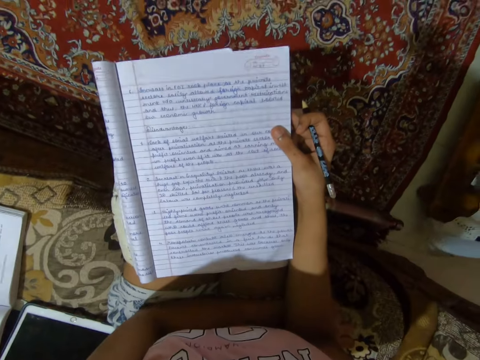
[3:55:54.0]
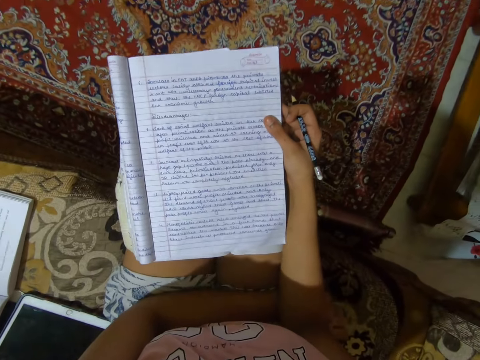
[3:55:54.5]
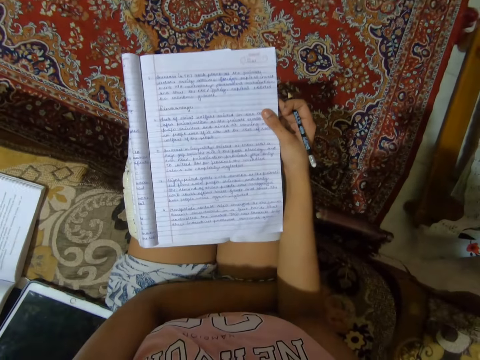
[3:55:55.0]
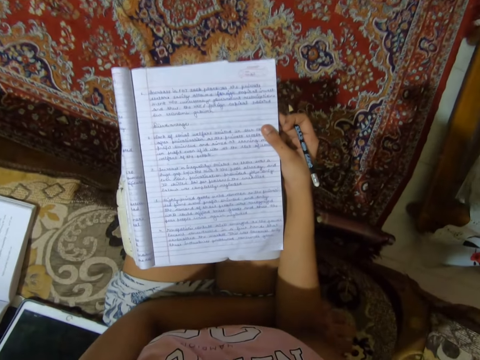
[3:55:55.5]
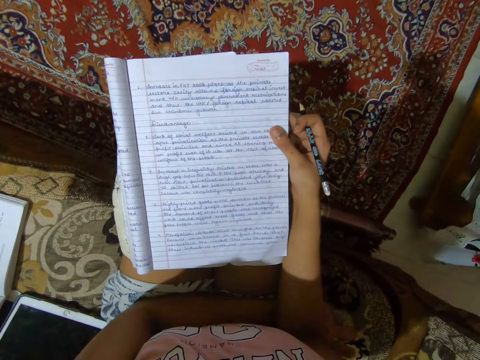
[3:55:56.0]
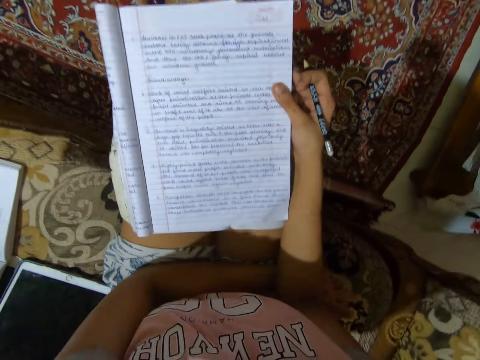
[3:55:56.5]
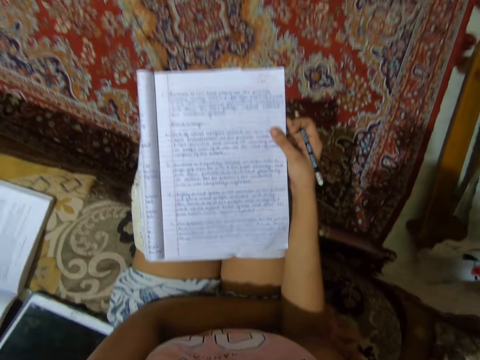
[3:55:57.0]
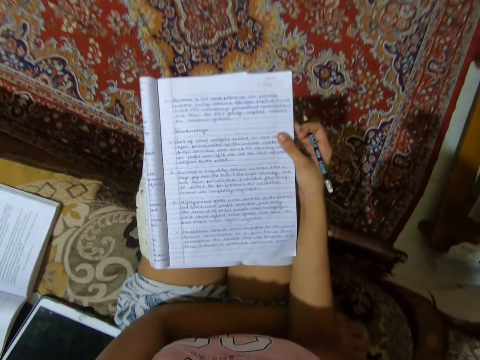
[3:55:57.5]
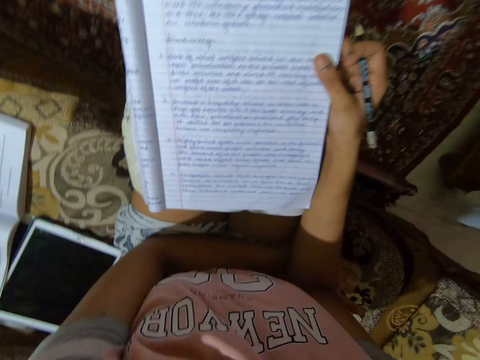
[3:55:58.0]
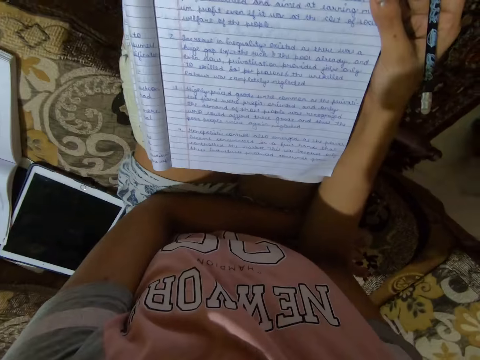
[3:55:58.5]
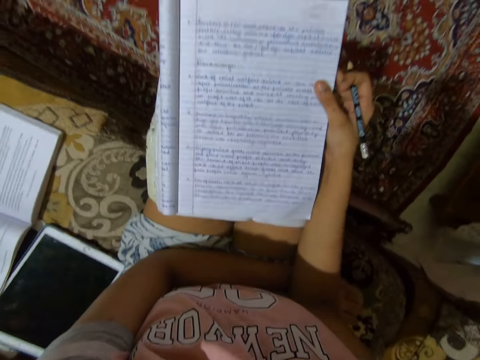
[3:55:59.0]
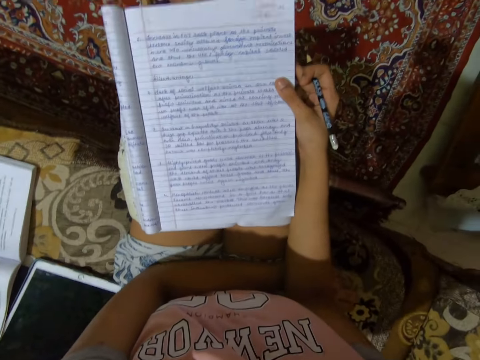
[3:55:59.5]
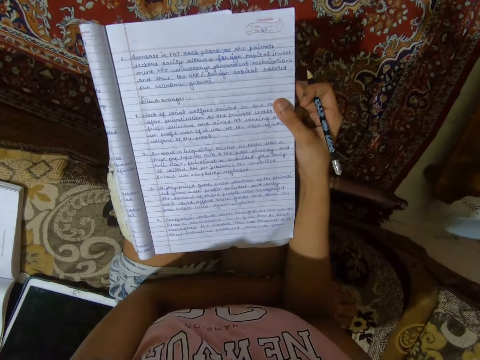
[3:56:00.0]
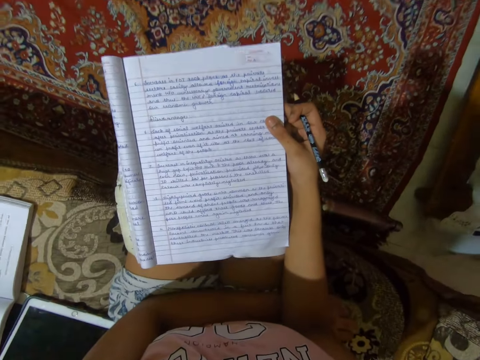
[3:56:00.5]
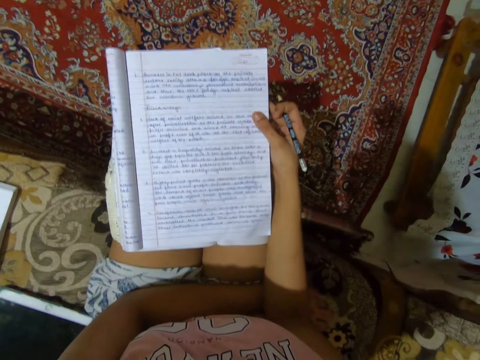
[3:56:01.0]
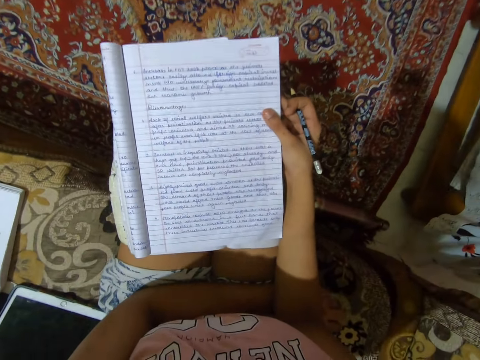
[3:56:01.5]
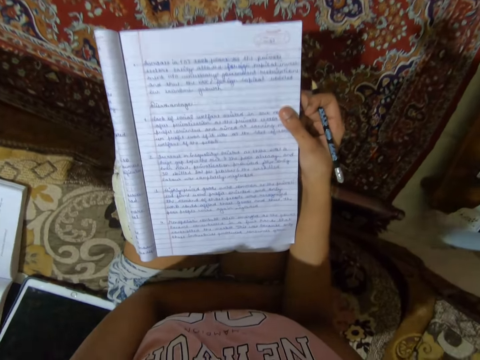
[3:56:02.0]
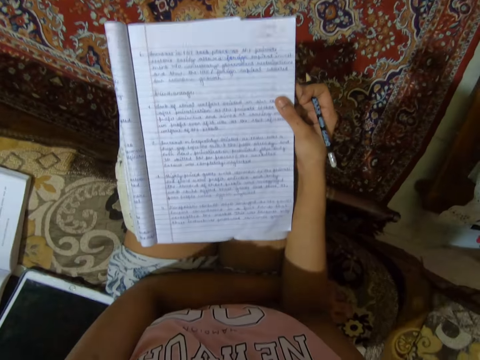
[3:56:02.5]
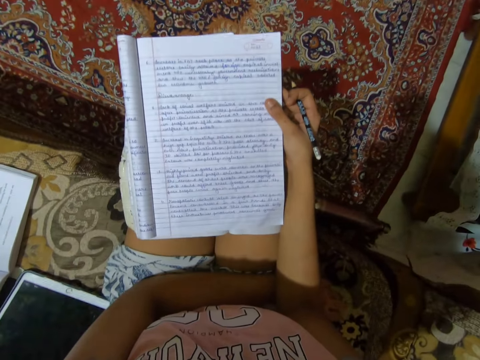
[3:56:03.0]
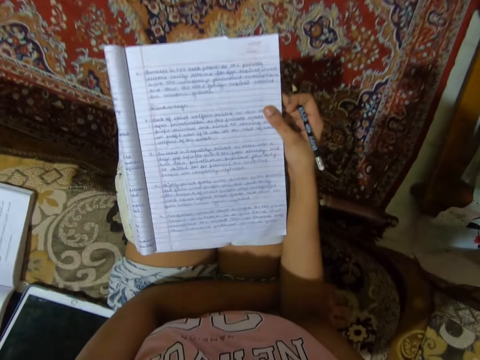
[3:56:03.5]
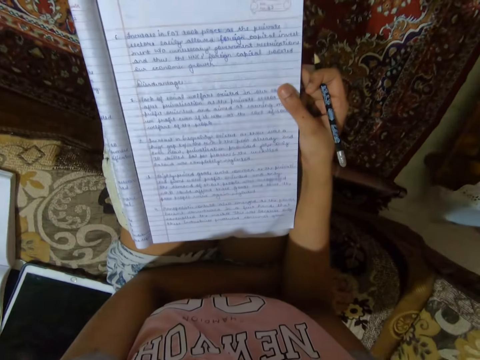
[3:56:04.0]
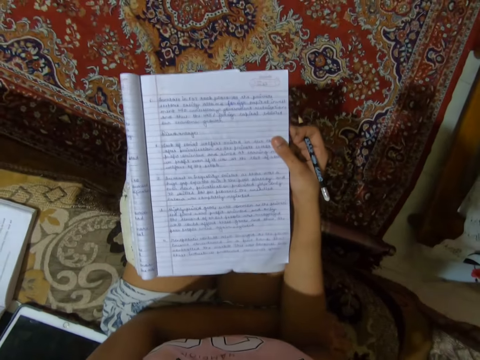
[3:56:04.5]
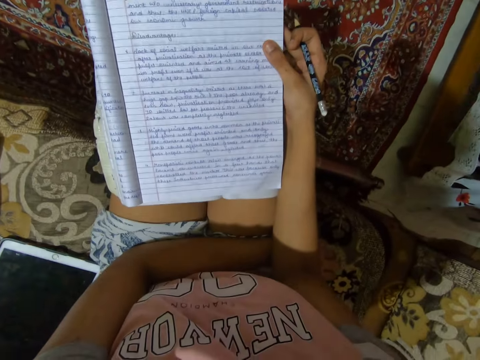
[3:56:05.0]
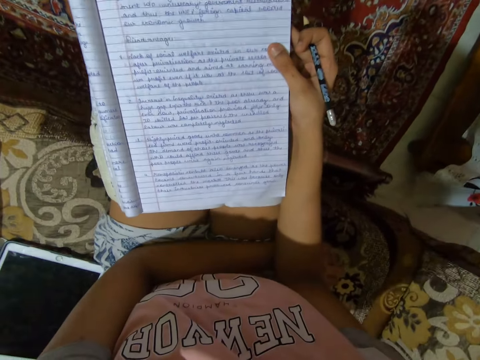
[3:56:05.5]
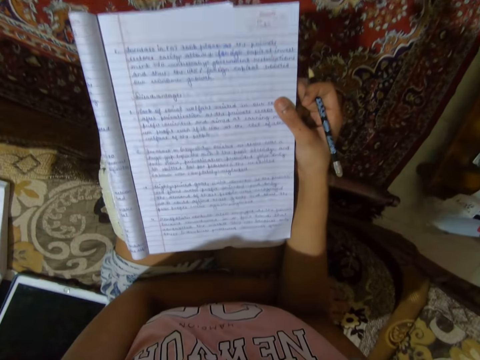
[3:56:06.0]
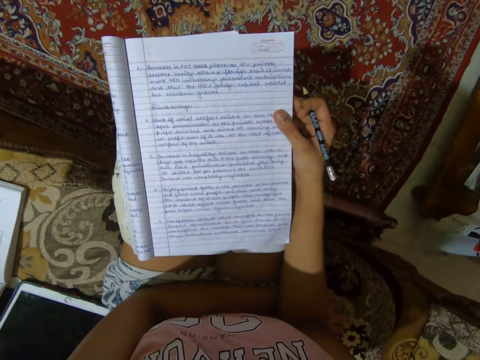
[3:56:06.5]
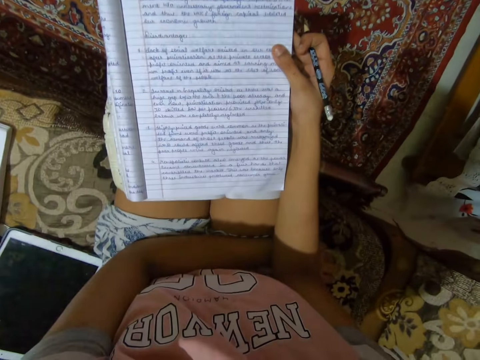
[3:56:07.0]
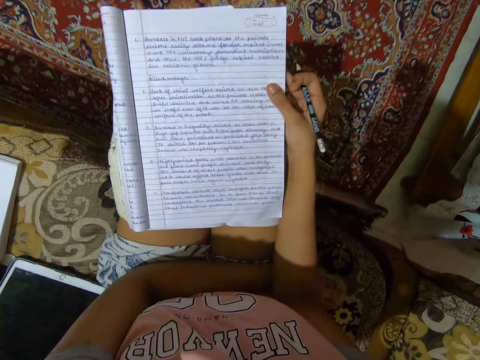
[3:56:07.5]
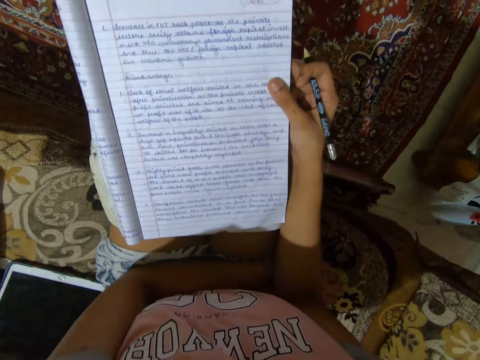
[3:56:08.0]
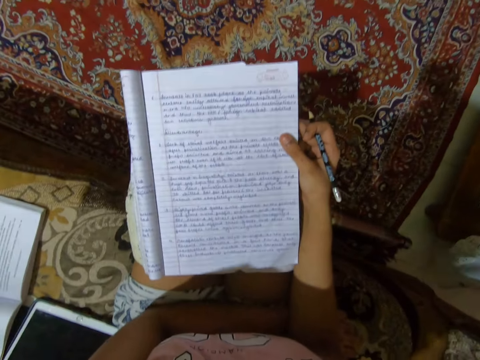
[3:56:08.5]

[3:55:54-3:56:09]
The camera wearer holds a pencil.

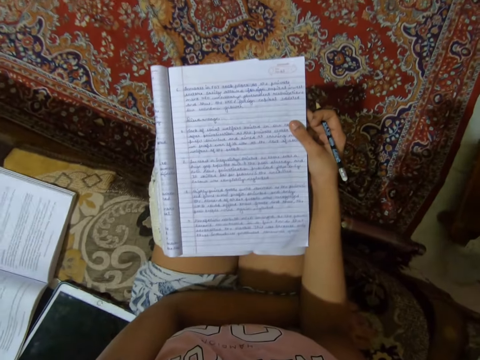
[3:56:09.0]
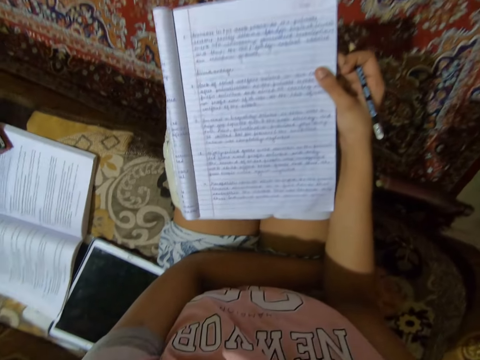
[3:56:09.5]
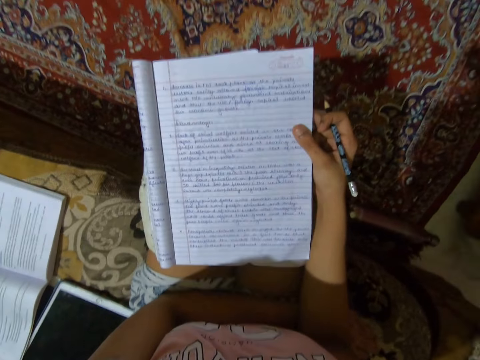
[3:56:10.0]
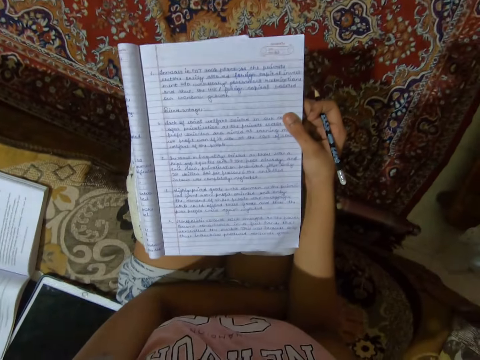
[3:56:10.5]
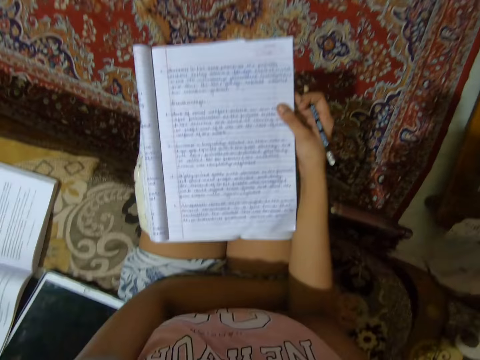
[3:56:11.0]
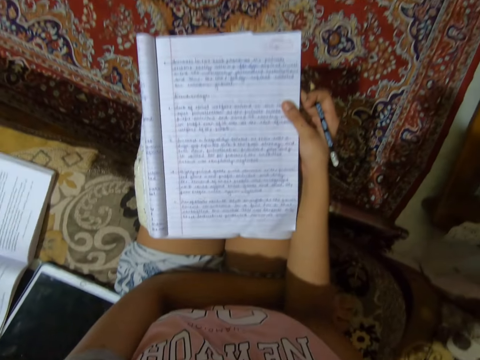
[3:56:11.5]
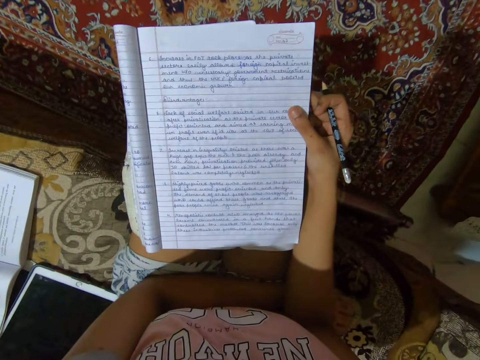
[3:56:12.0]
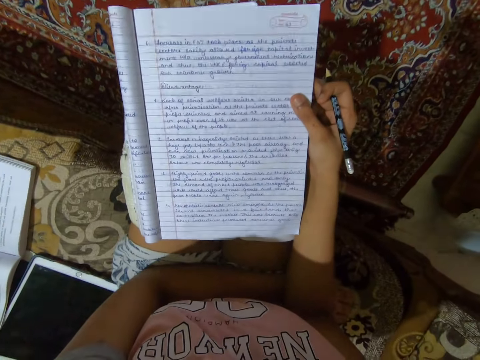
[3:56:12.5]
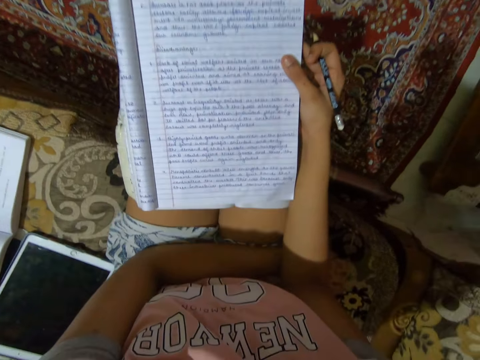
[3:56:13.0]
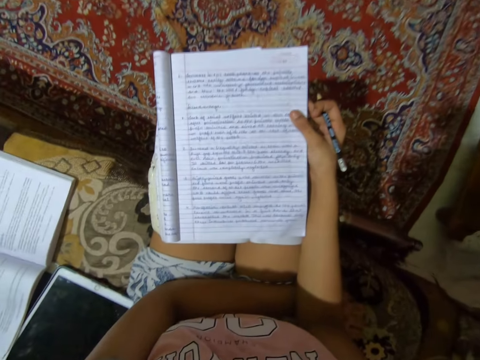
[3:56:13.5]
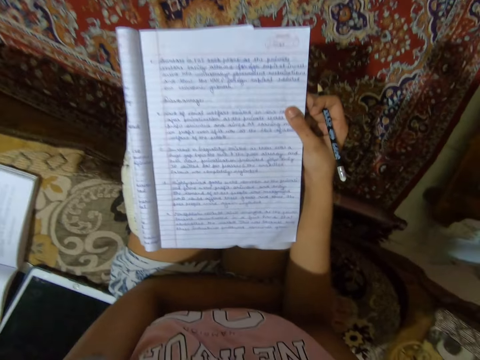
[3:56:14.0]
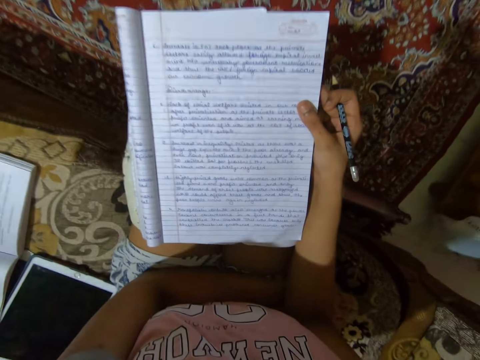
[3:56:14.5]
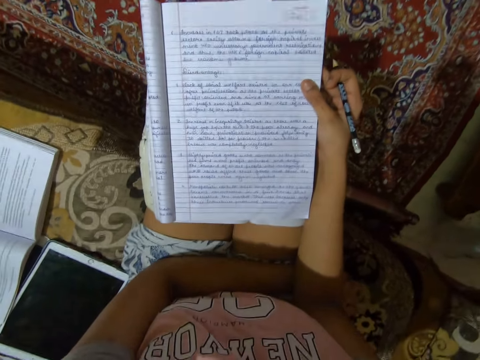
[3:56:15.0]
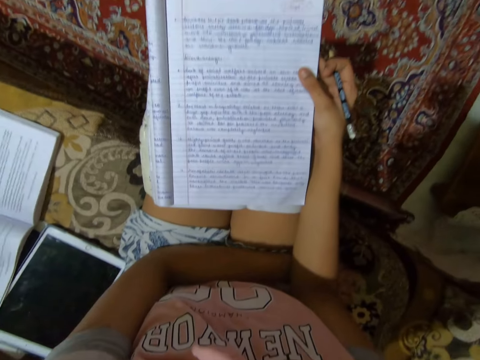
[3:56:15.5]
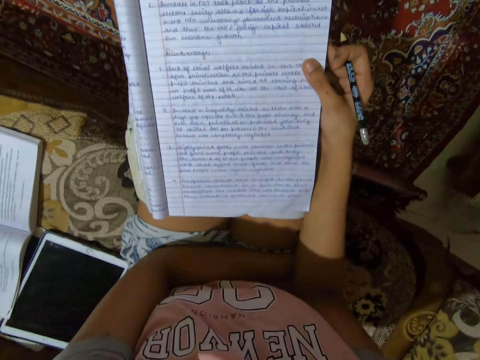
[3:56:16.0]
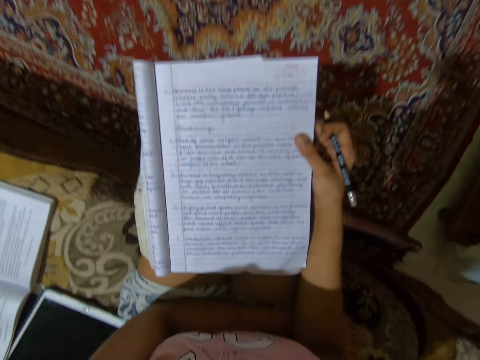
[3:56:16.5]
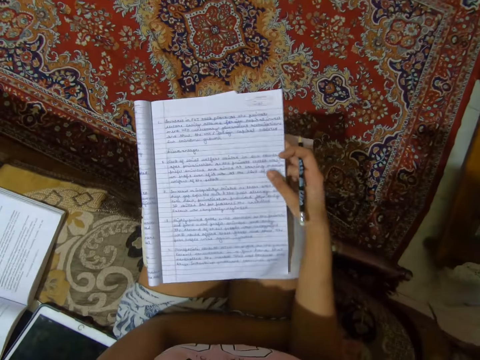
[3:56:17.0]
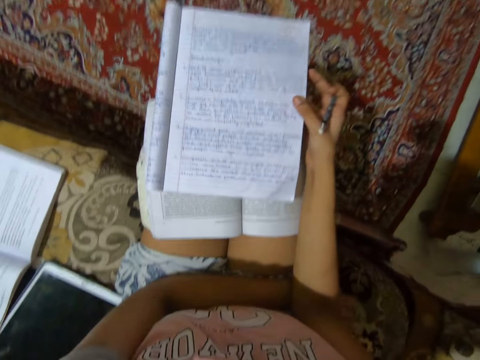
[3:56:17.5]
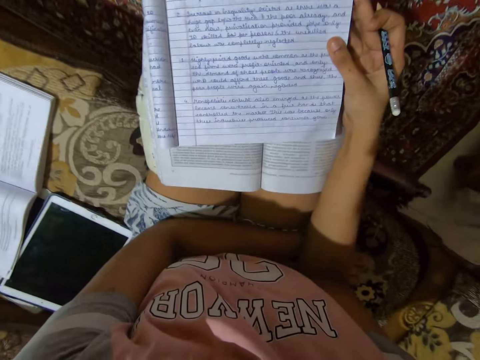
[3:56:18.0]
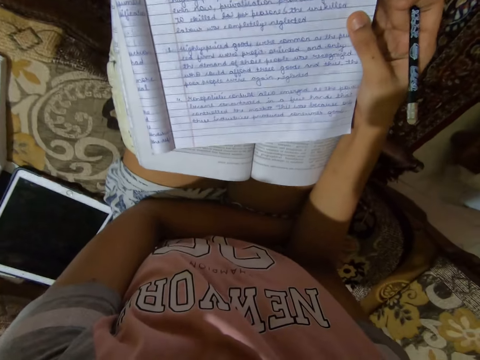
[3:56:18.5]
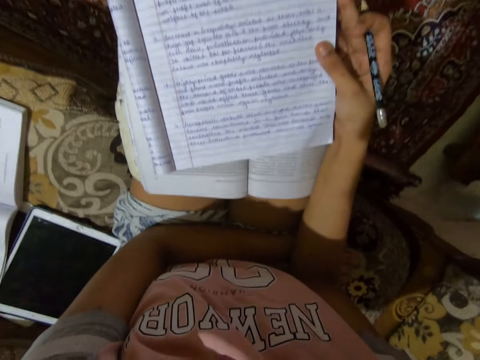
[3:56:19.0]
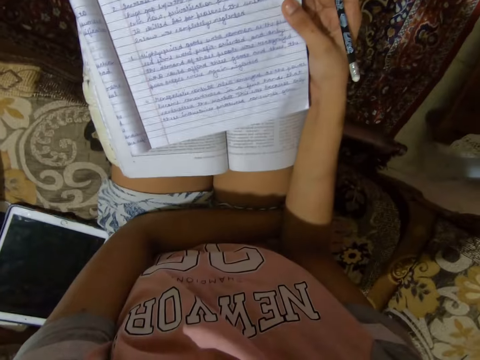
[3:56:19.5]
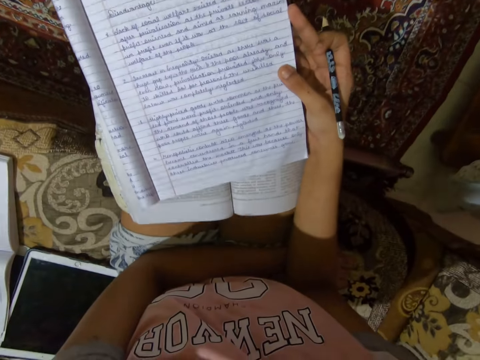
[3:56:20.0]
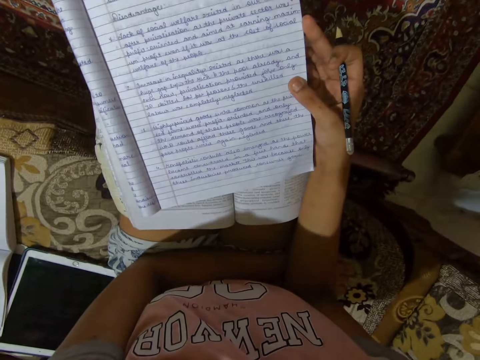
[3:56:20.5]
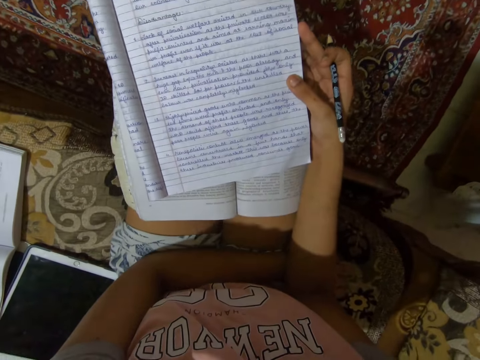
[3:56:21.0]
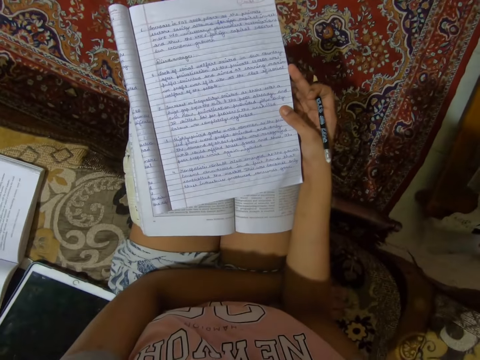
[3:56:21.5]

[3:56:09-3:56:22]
The camera wearer holds an exercise book. They move the notebook forward.
